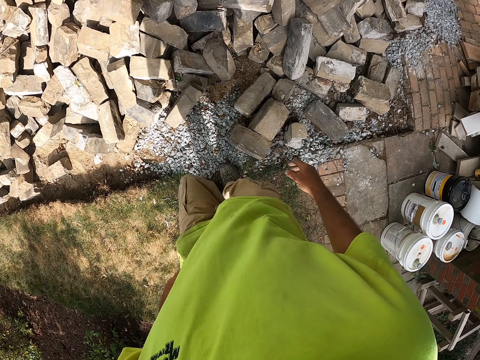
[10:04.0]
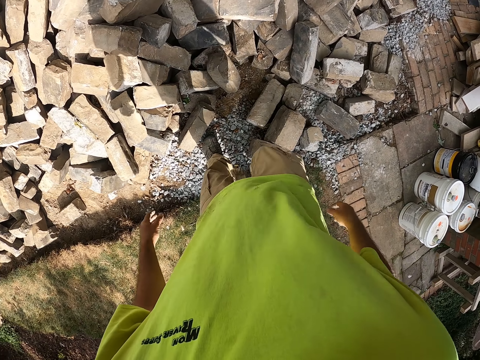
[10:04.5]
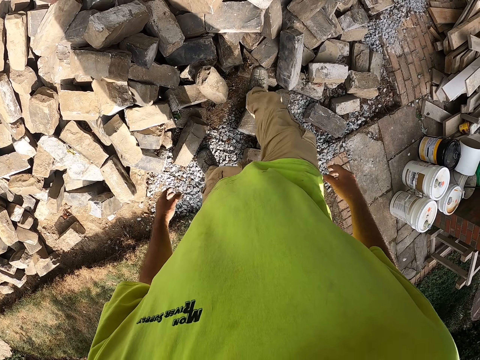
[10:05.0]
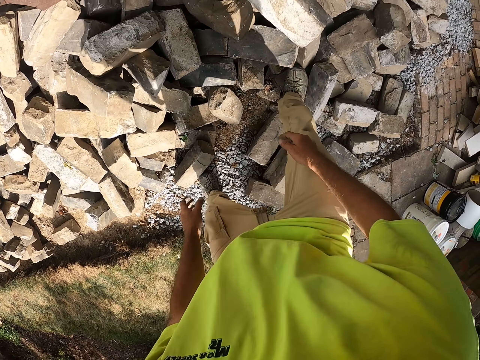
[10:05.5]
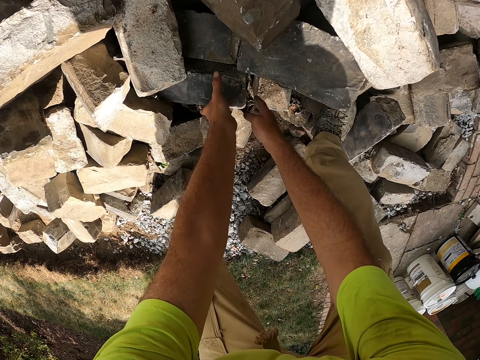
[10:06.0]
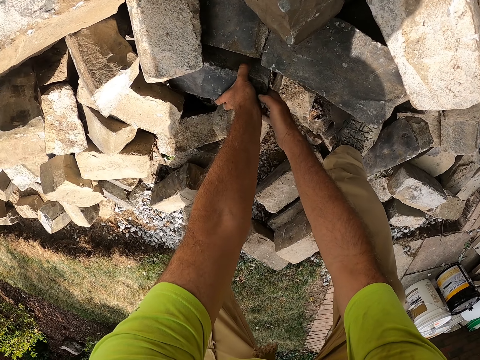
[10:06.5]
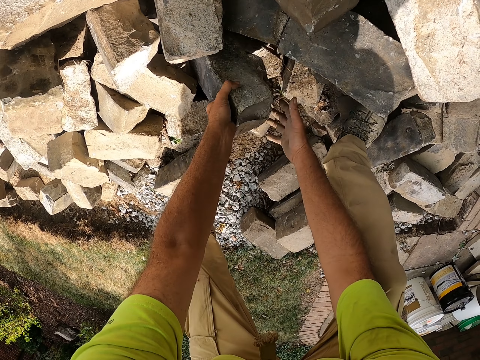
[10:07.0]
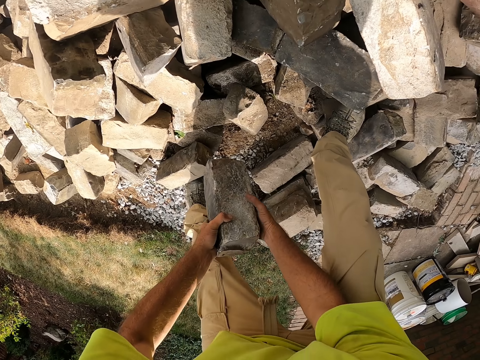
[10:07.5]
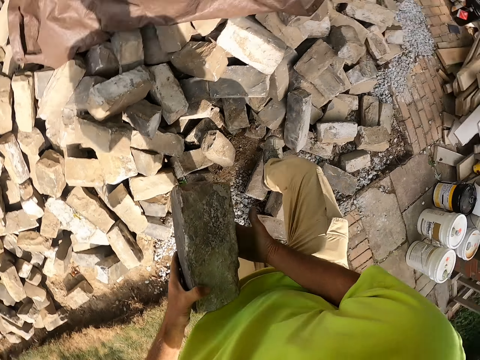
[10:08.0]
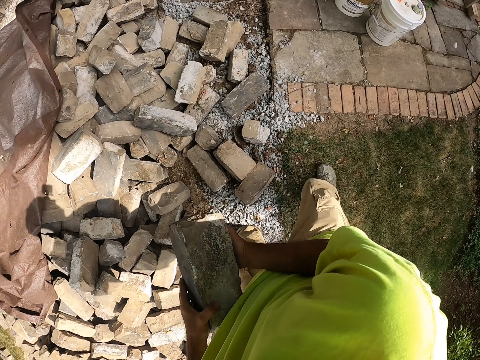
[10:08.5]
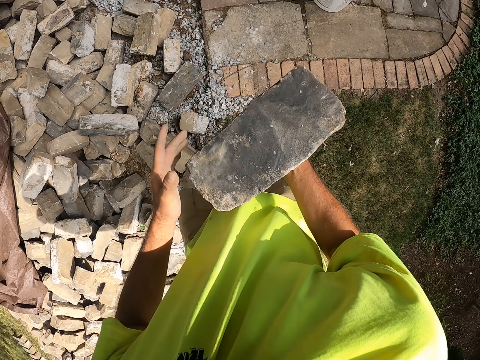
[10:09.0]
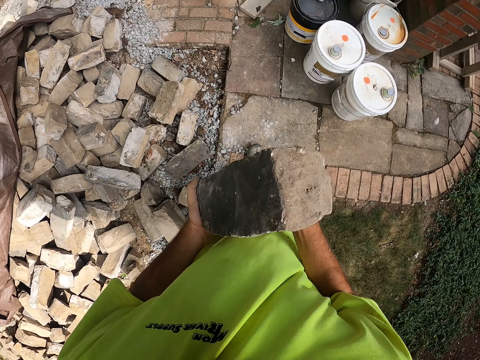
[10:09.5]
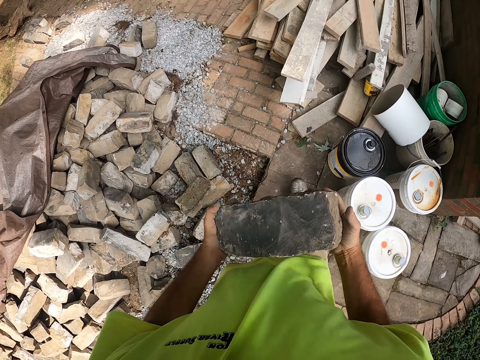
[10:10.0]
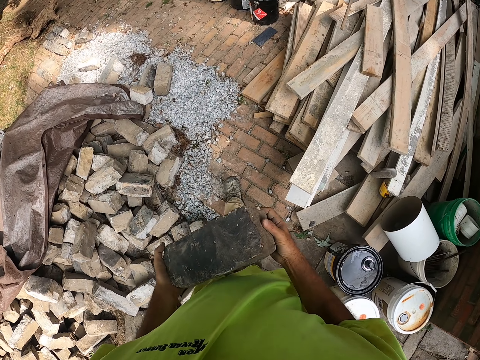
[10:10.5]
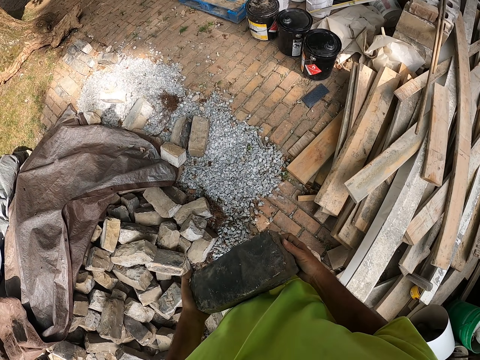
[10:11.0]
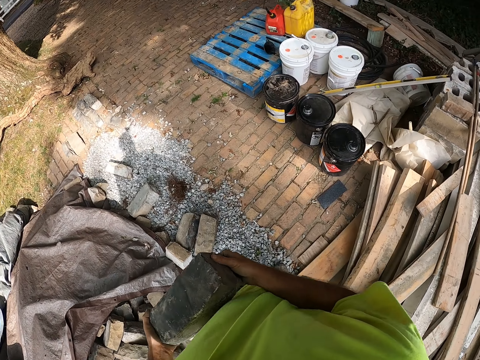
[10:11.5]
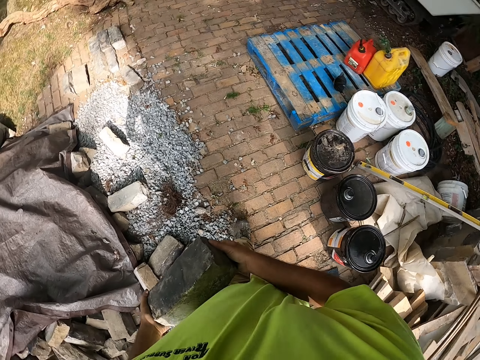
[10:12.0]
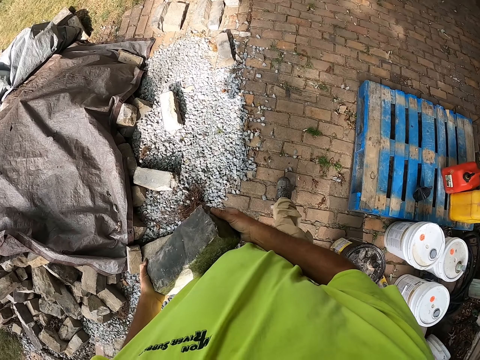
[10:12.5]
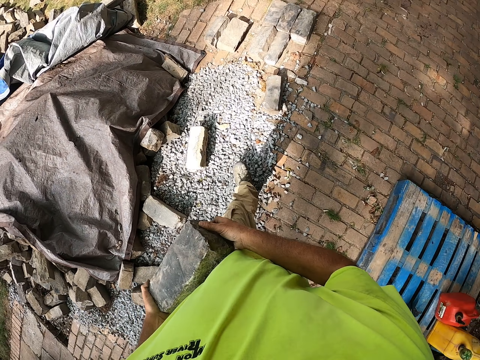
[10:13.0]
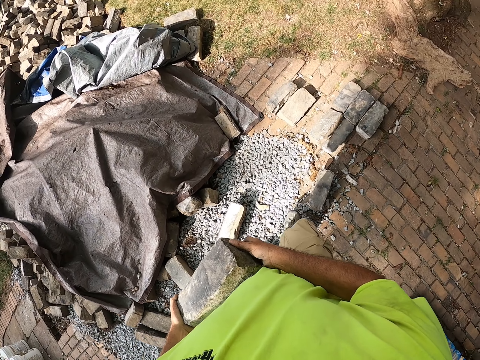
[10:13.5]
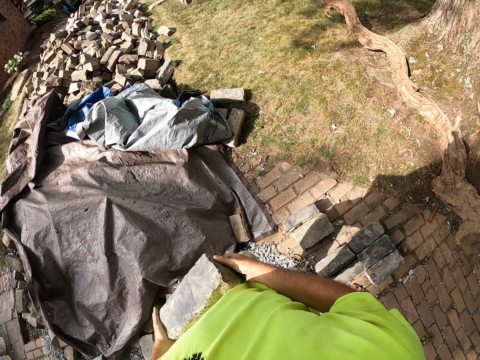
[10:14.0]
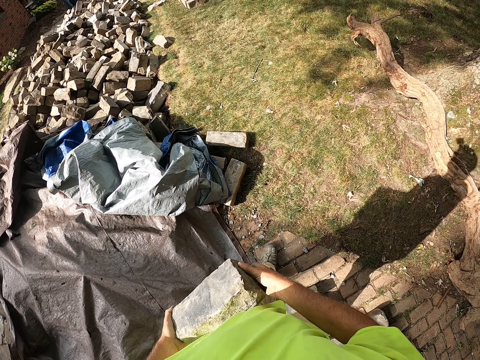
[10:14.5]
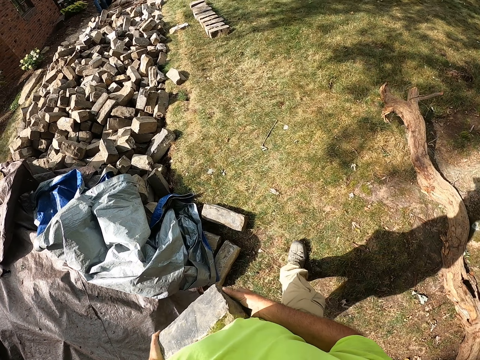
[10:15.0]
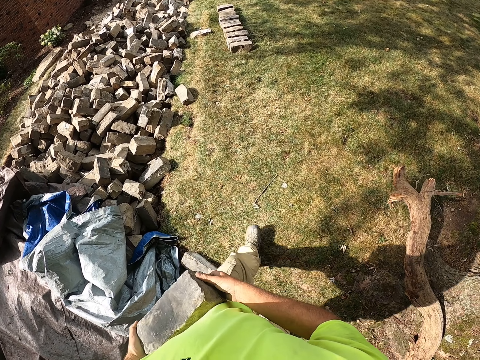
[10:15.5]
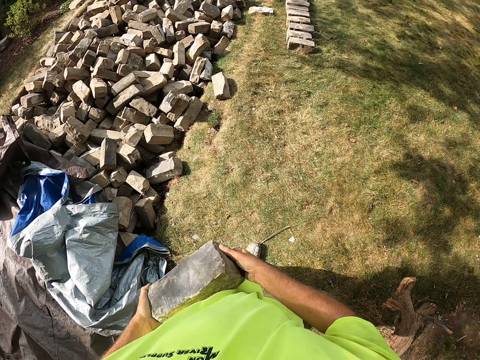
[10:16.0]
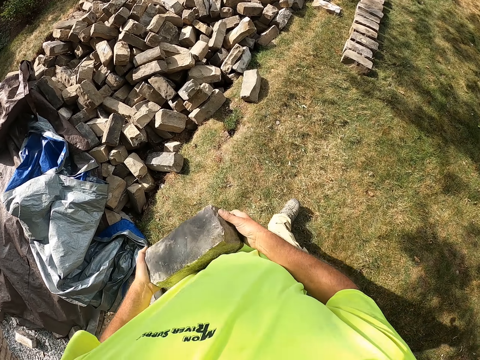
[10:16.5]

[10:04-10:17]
The camera wearer picks another brick. They walk. They hold the brick.

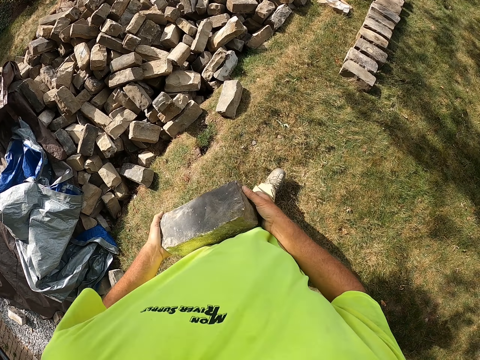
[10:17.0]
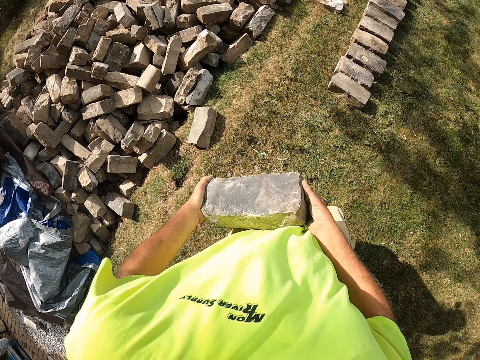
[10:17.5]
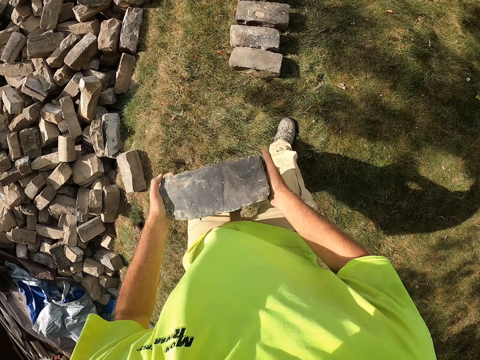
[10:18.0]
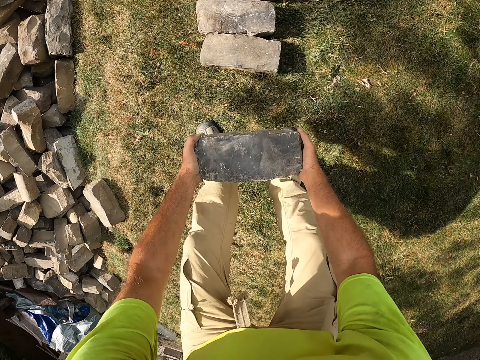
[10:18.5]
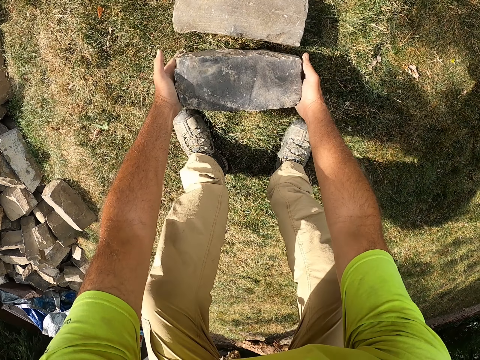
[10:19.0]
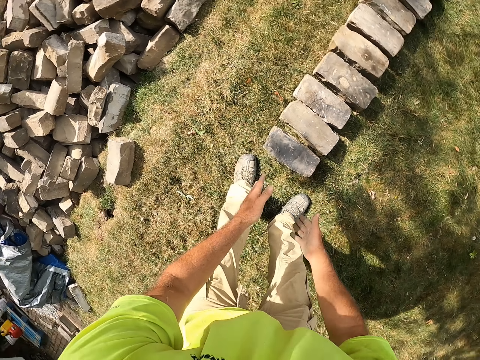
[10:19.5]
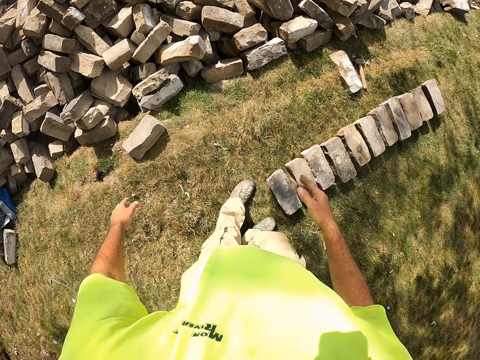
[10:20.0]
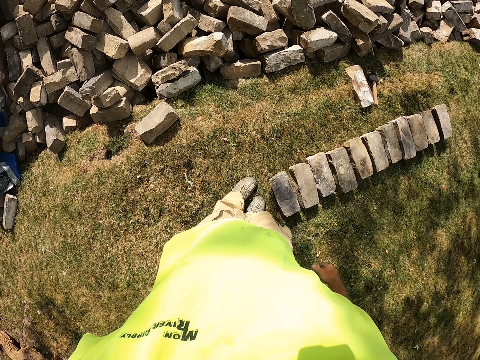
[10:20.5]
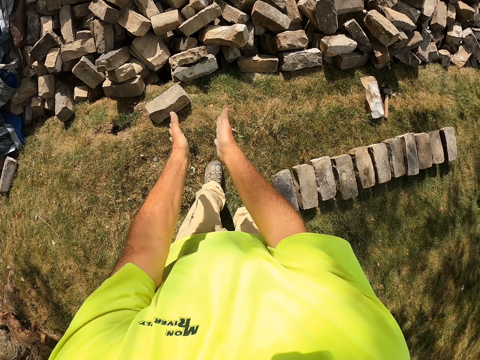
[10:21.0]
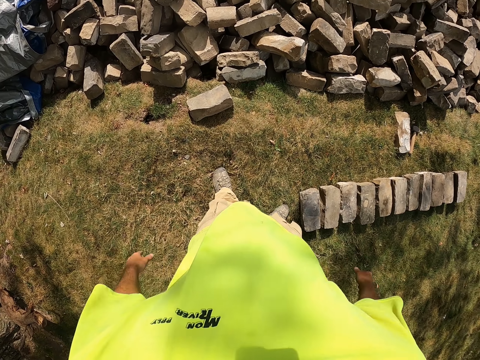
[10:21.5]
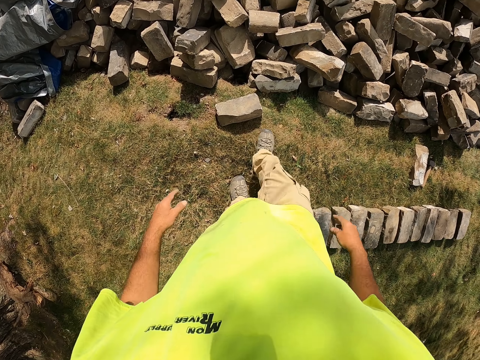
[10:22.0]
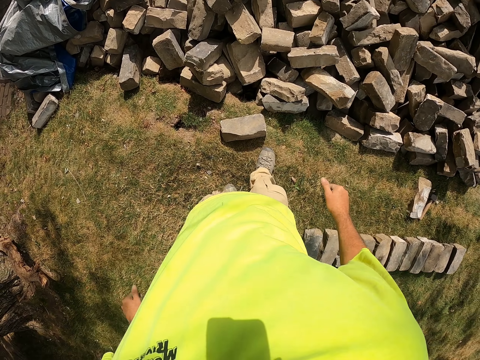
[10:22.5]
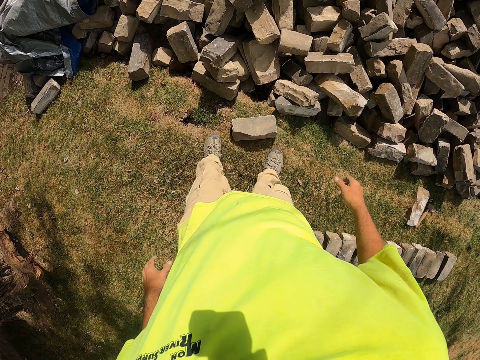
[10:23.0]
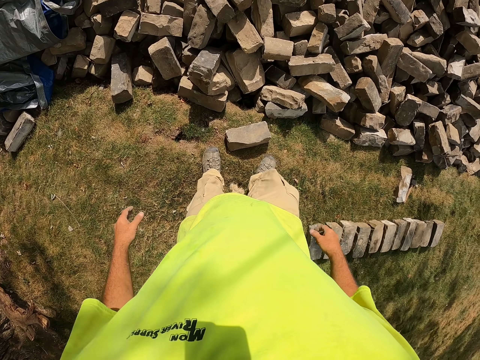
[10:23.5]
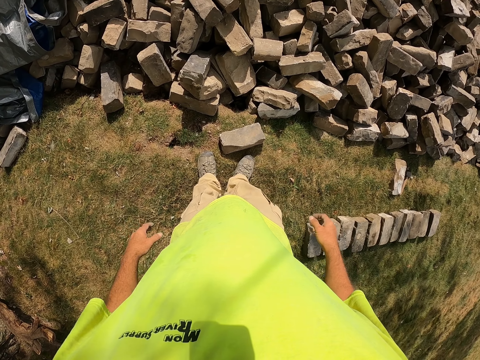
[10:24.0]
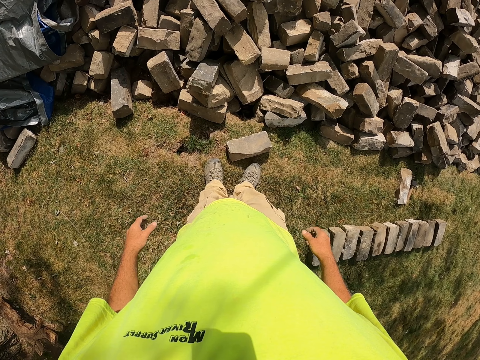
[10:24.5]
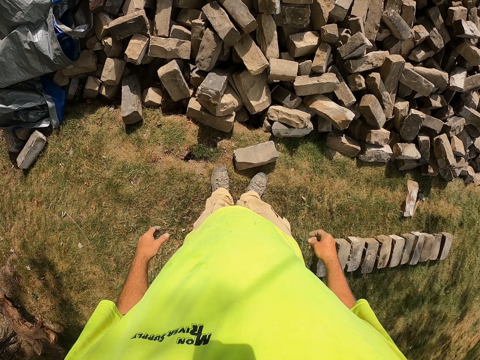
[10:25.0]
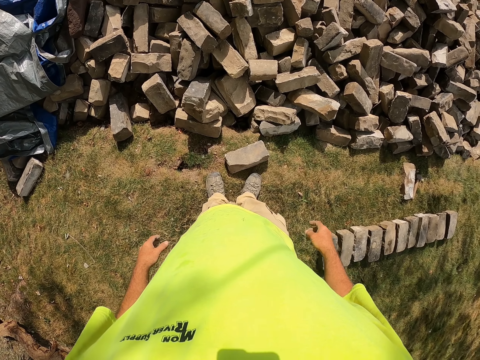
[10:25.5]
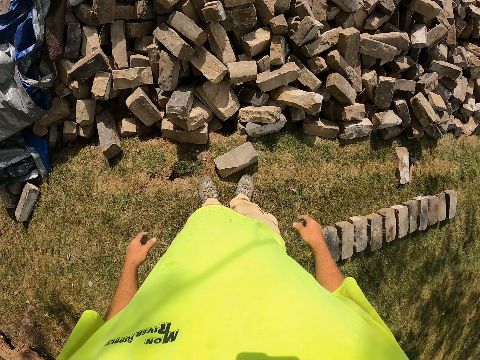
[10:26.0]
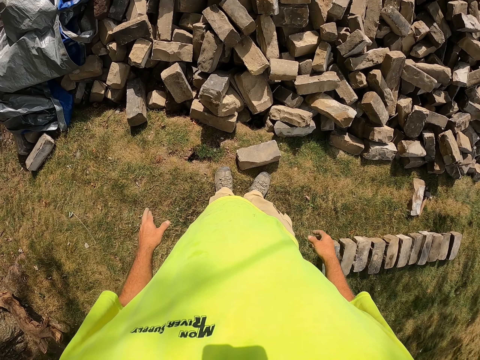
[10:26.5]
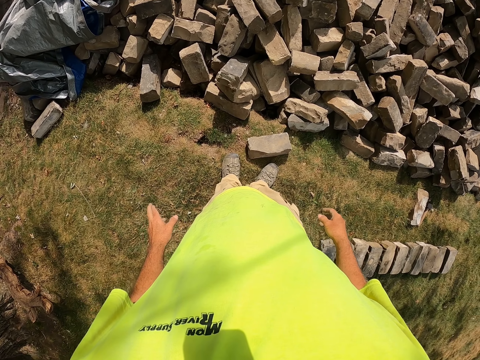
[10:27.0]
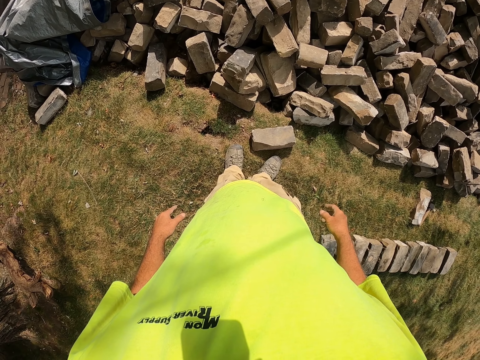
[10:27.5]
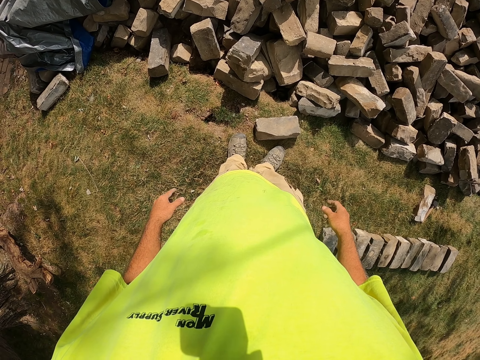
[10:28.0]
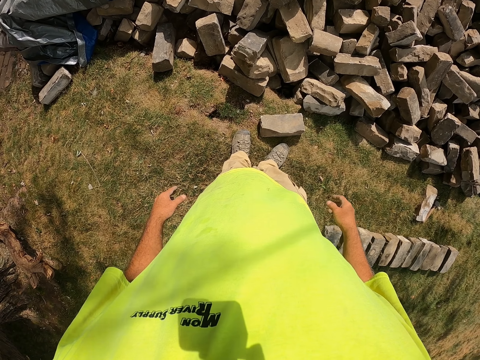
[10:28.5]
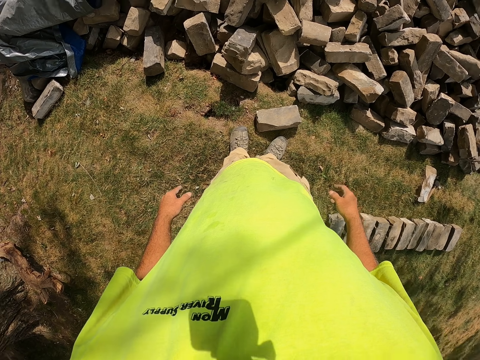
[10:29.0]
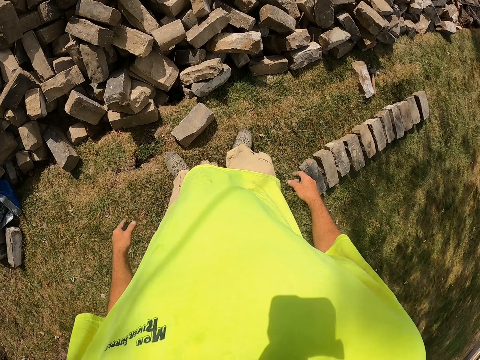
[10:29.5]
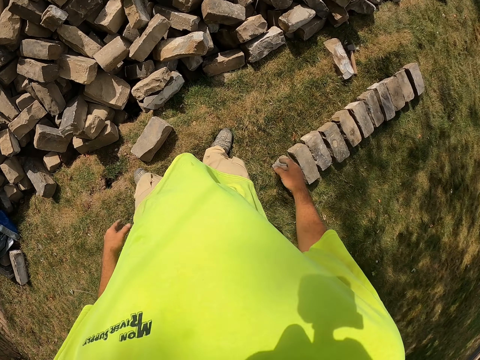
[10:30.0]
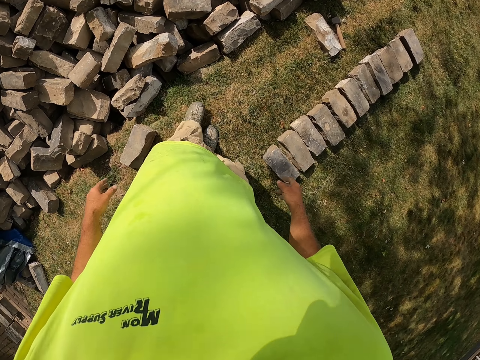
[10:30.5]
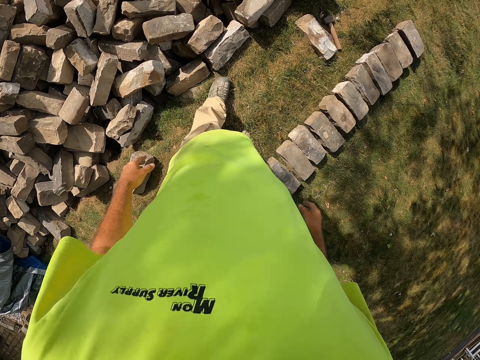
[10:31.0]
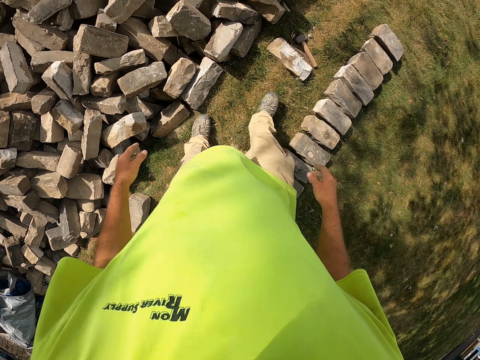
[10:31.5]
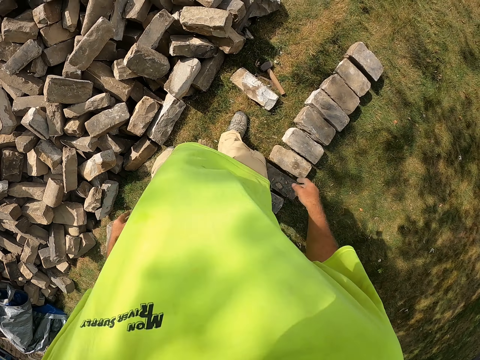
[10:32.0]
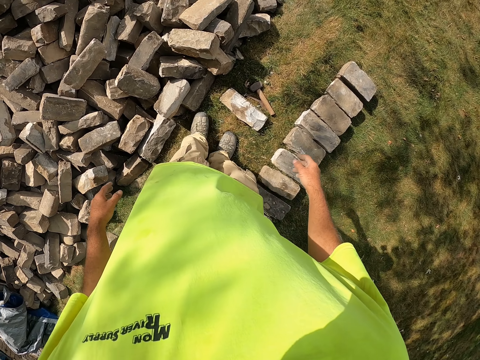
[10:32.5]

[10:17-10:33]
The camera wearer puts the brick on the grass. They rub hands, clap and take a few steps. They look at the bricks. They walk.
